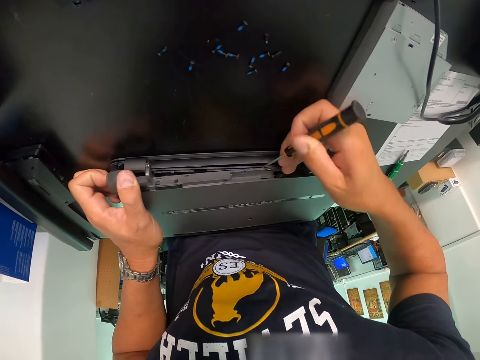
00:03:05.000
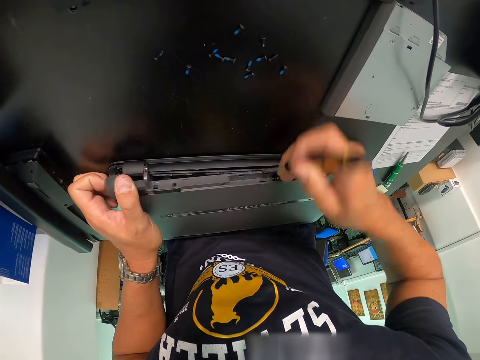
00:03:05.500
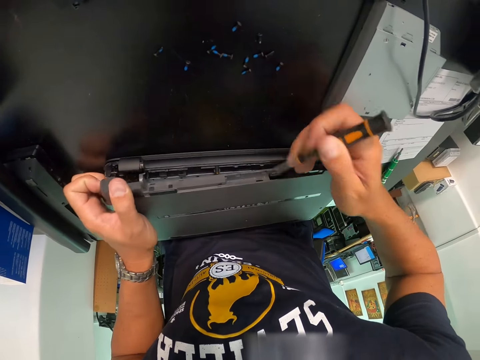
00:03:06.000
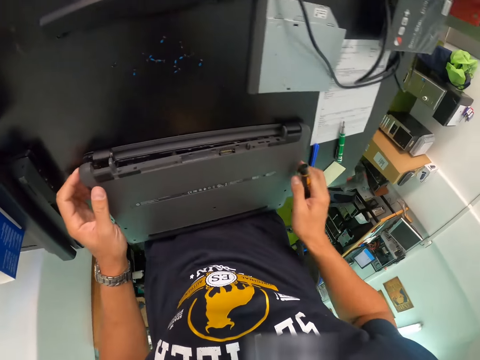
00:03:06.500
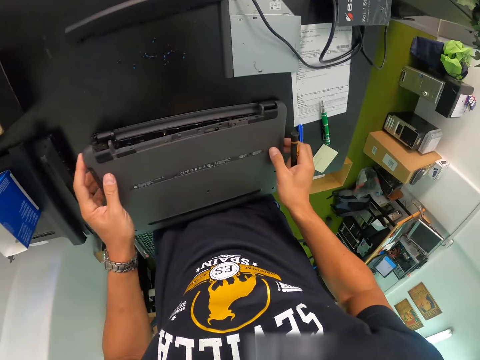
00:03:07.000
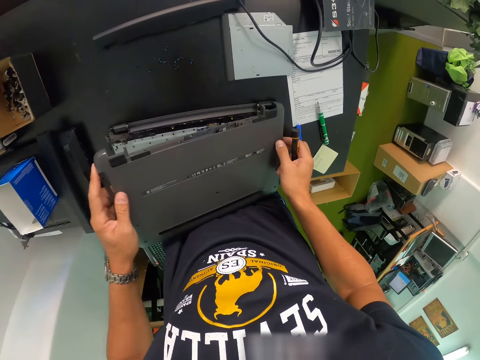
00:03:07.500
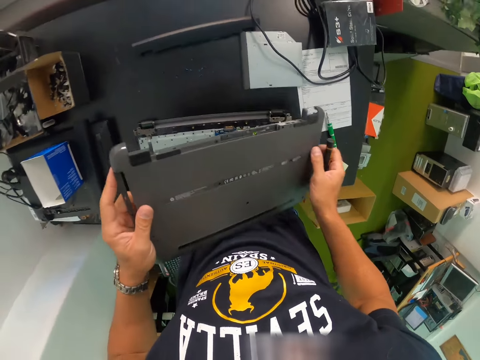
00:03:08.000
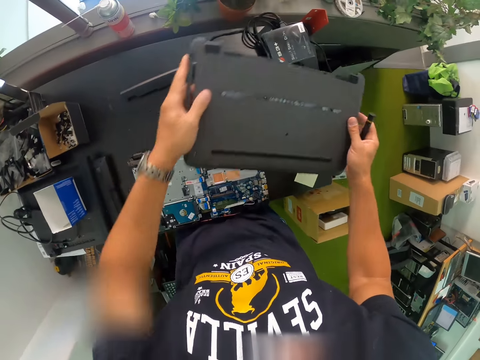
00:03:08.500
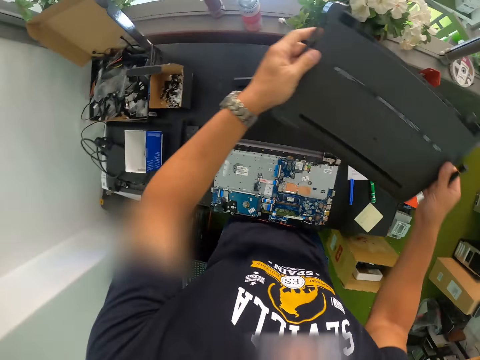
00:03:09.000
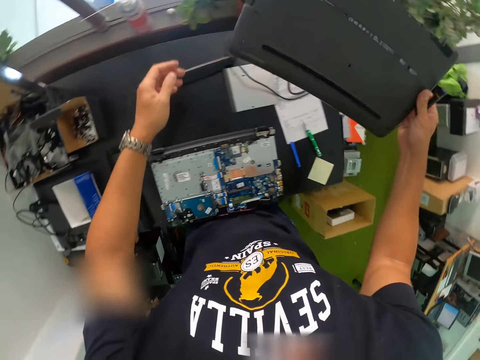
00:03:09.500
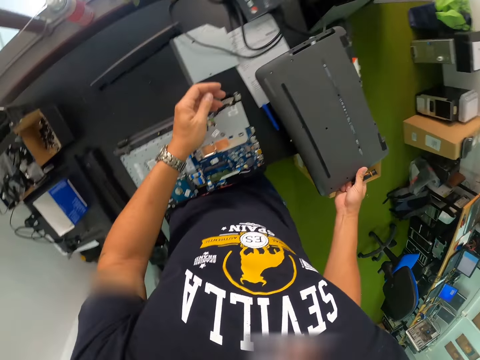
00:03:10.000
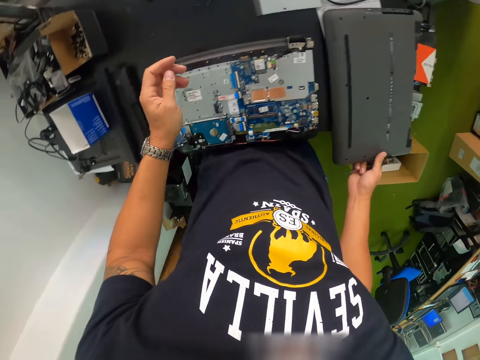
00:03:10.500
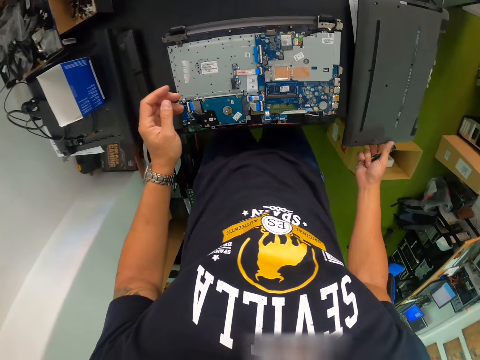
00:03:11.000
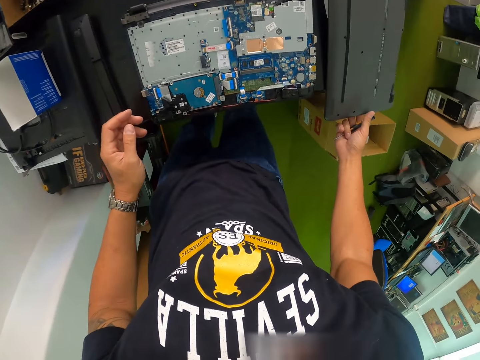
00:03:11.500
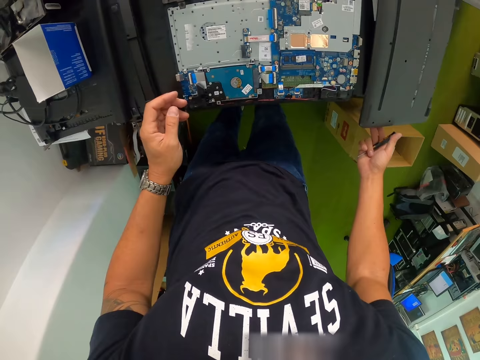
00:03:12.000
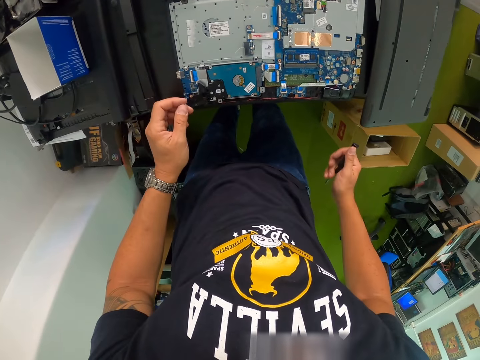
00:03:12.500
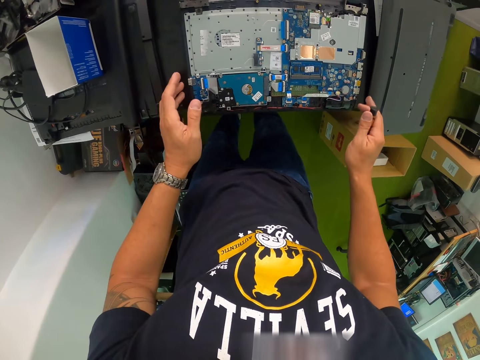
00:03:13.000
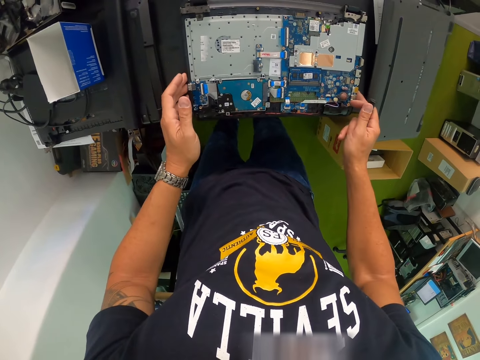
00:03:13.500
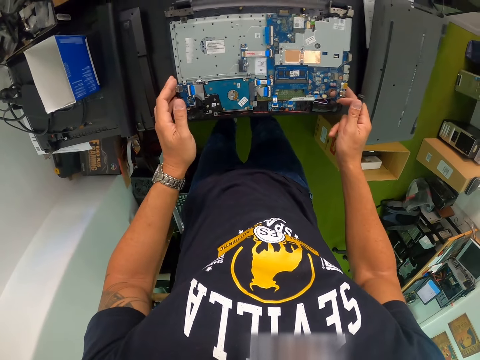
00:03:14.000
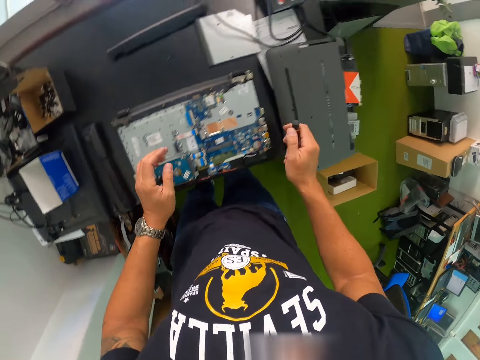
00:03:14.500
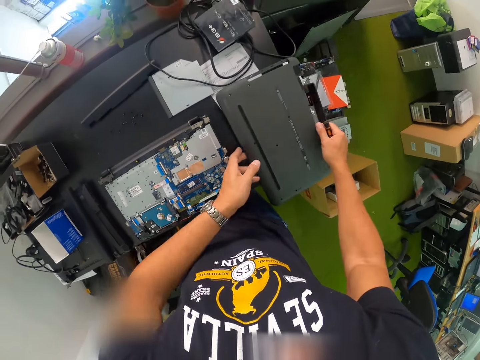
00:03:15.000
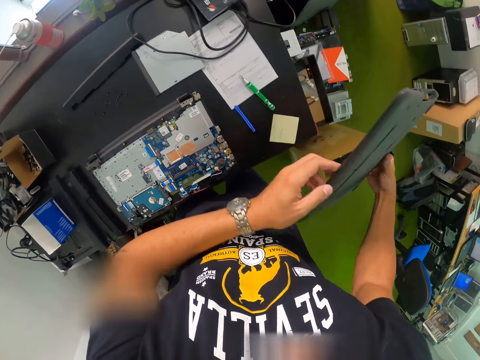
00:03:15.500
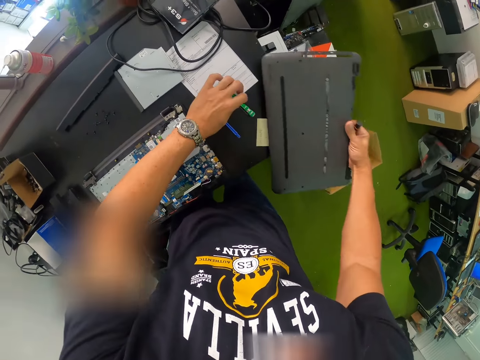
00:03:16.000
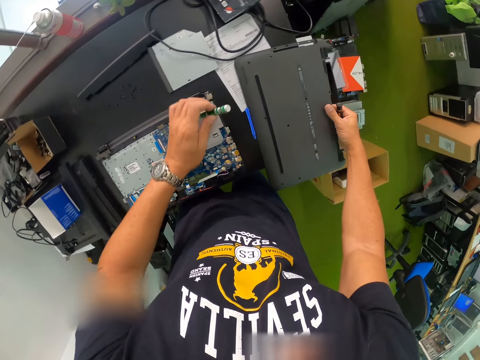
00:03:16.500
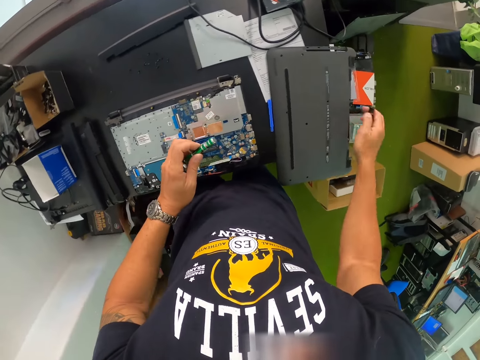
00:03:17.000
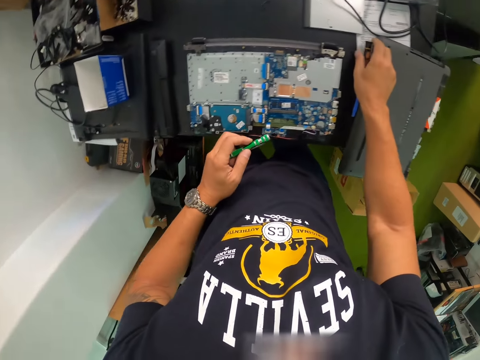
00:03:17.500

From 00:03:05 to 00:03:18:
The camera wearer loosens the laptop with the left hand. He removes the laptop case with both hands. He lifts the laptop part with both hands. He holds the laptop part with his left hand. He drops the laptop case on the work bench with his right hand. He holds the laptop with both hands. He looks around. He lifts the laptop case from the work bench with both hands. He drops the laptop casing on the work bench with his right hand. He picks up the screwdriver from the table with his left hand.

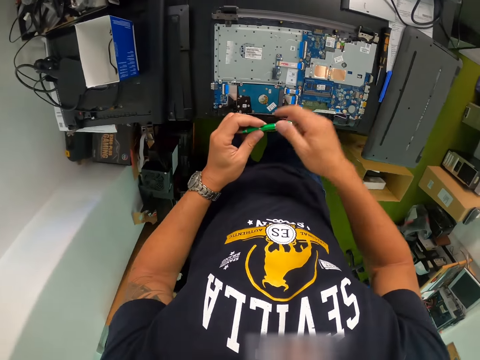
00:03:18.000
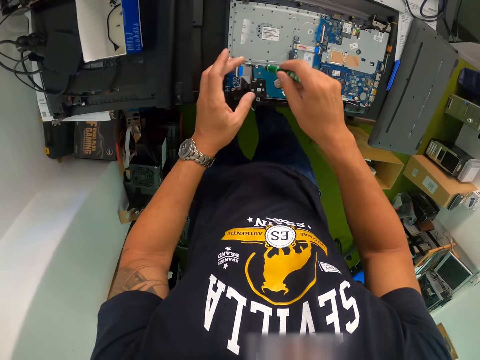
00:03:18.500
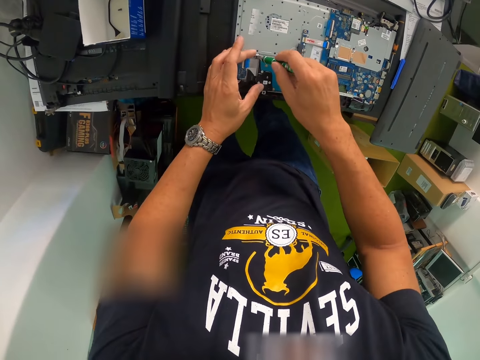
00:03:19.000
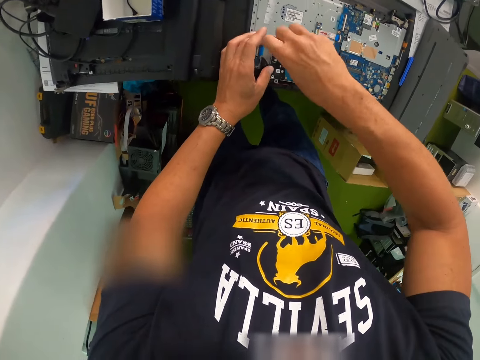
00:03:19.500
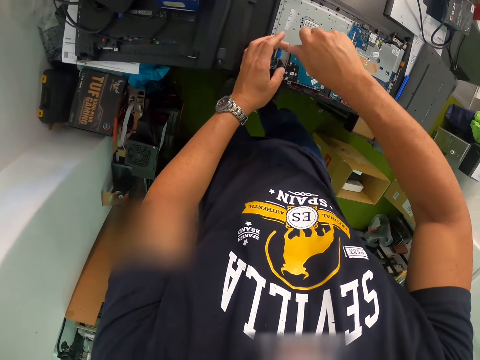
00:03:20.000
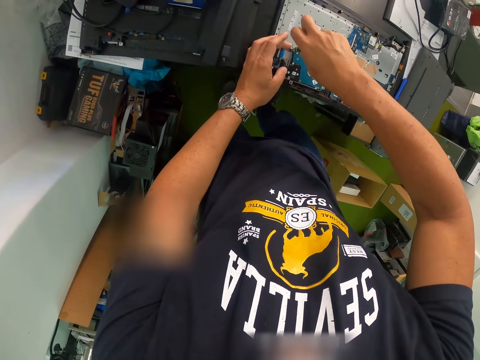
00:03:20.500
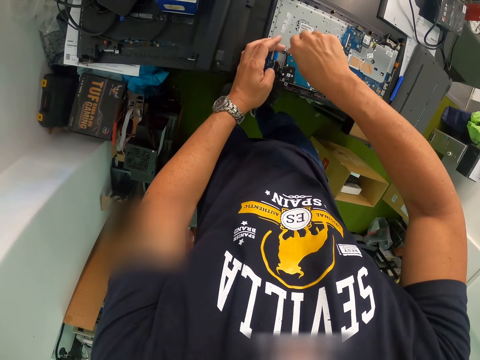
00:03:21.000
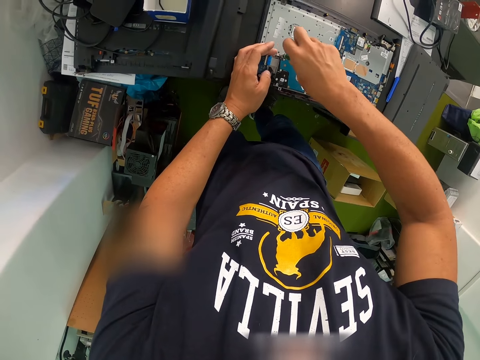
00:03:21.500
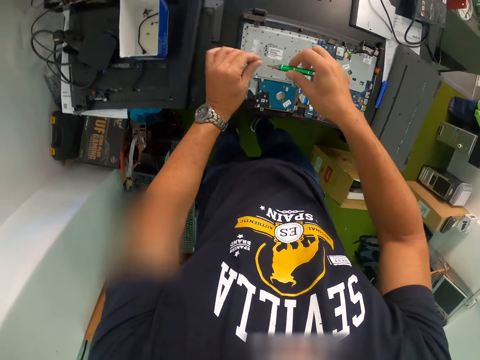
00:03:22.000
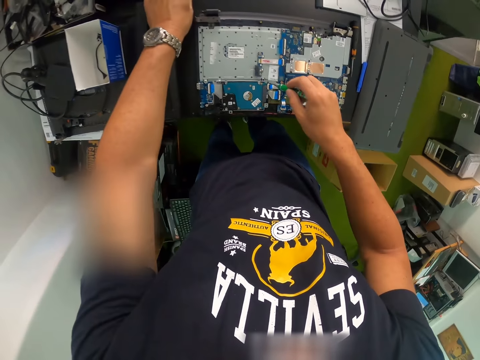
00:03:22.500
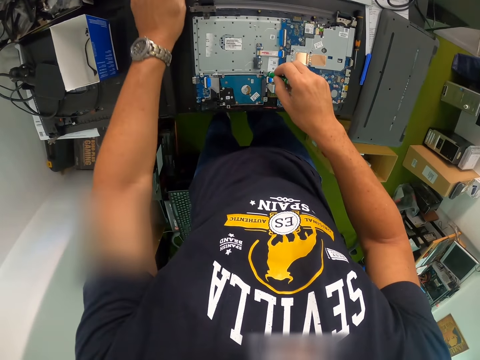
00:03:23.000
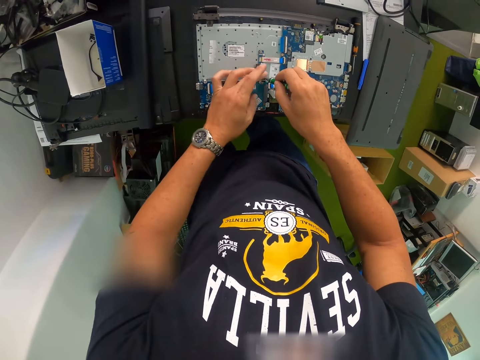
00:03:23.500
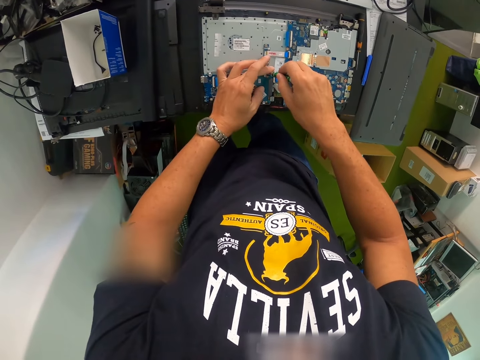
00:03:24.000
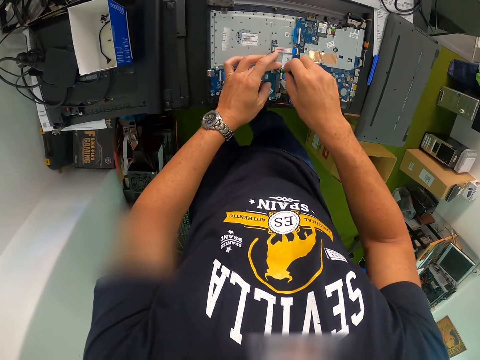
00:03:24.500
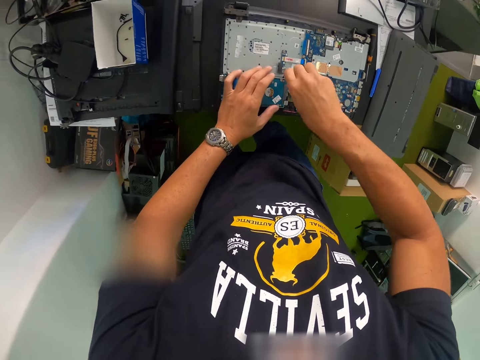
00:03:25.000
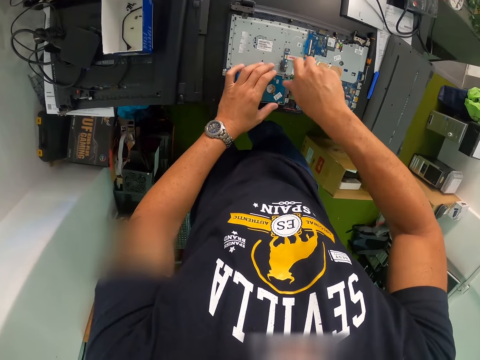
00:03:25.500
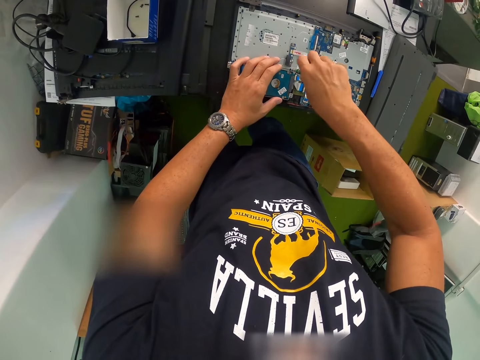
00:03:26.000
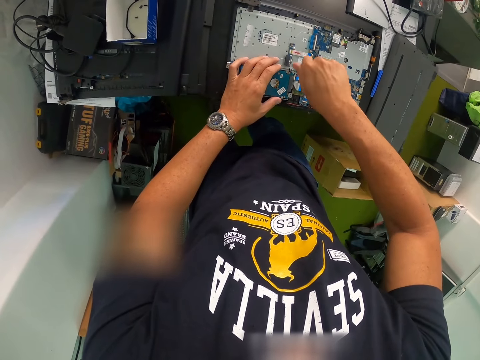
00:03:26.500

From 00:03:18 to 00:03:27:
The camera wearer holds the screwdriver with both hands. He unscrews the laptop panel with the screwdriver in his right hand. He holds a nut or screw in his left hand. He drops the screw on the work bench with his left hand. He unscrews the laptop panel with the screwdriver in his right hand again.

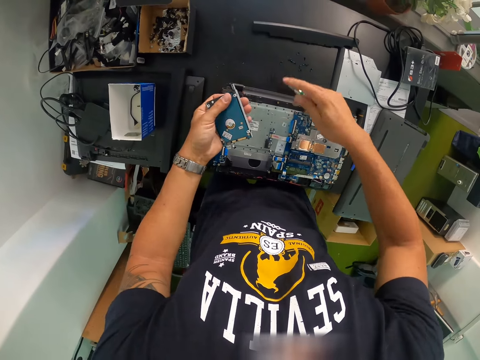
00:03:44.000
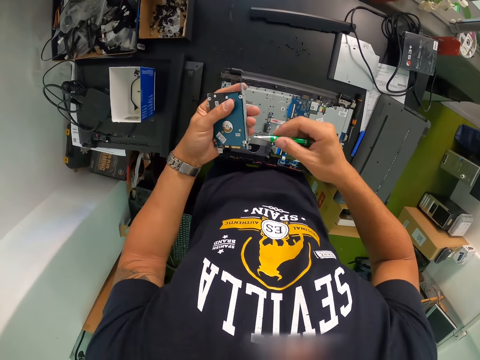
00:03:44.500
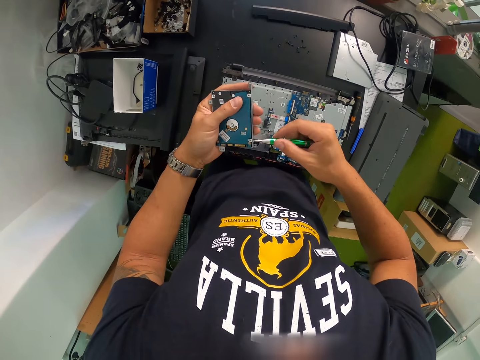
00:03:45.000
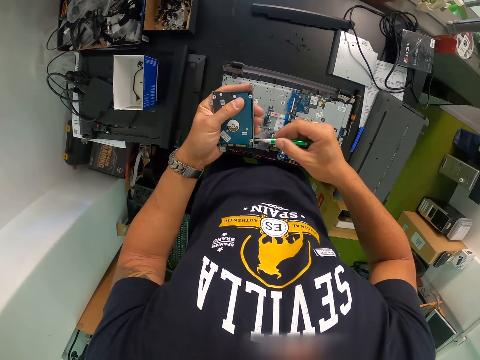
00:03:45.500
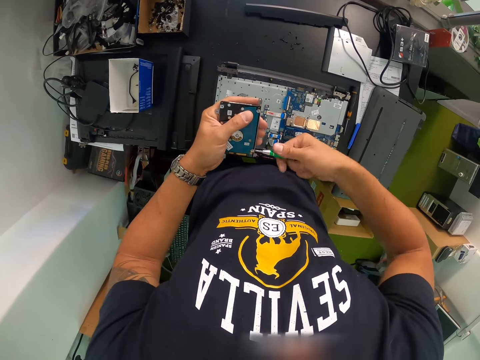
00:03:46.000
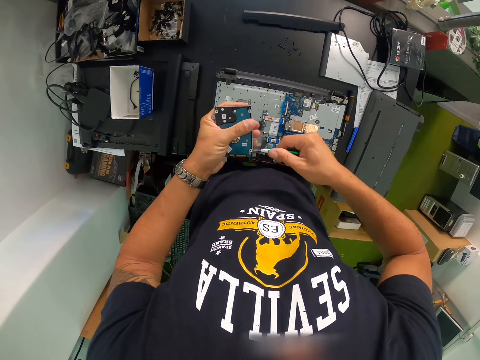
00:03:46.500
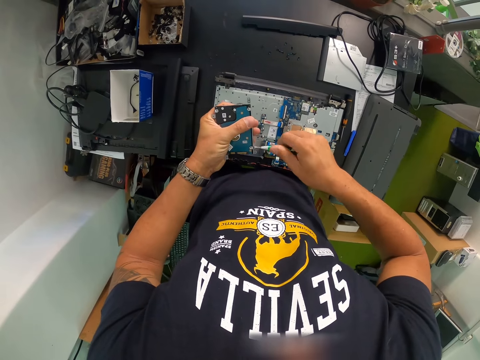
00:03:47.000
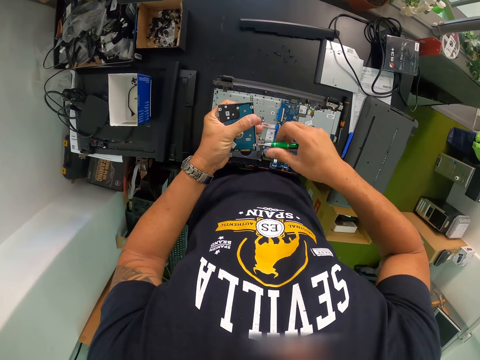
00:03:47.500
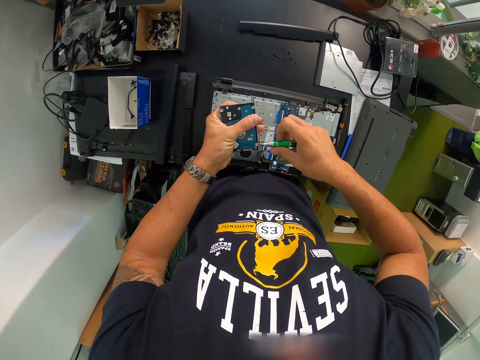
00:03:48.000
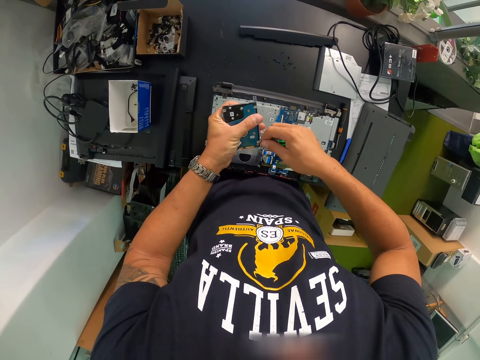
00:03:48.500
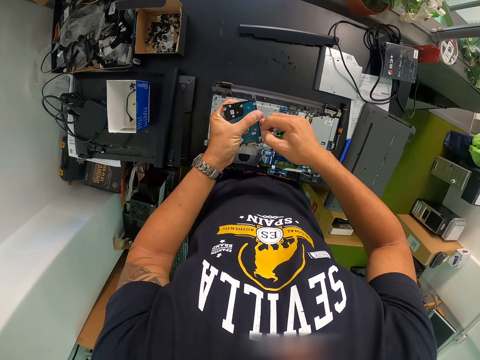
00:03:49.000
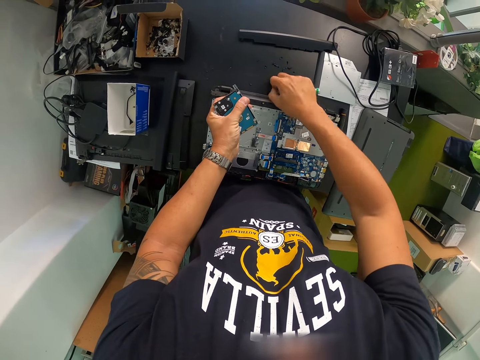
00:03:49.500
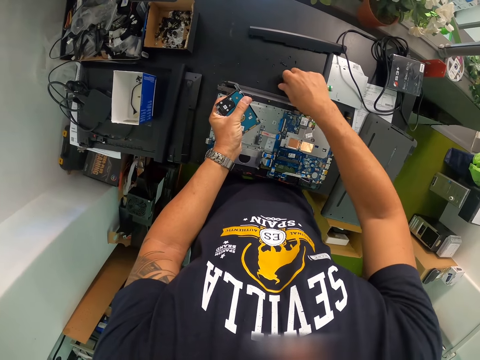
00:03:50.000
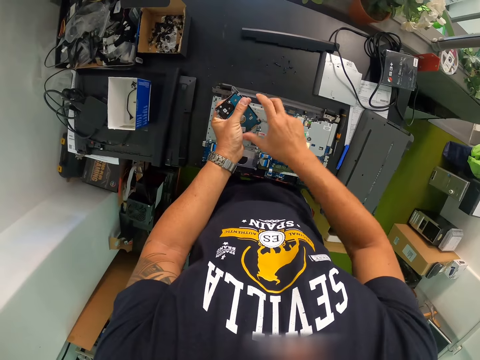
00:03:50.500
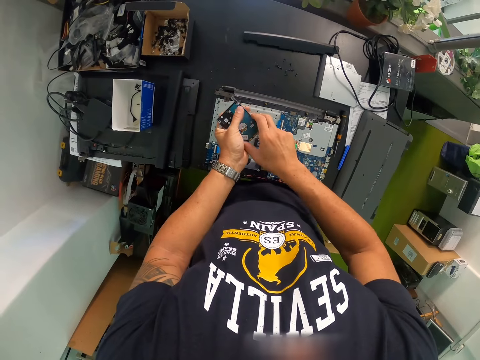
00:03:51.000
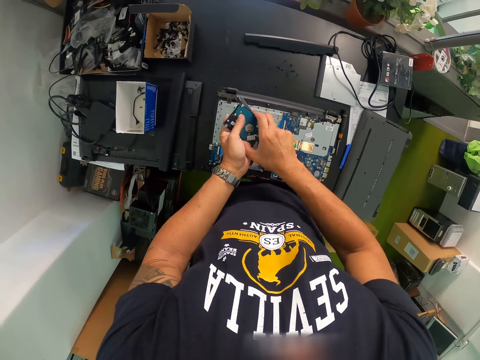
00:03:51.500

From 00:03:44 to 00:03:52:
The camera wearer drops a nut on the table. He unscrews the disk drive case with the screwdriver in his right hand. He drops the screwdriver on the work bench with his right hand. He drops the nut on the table.
